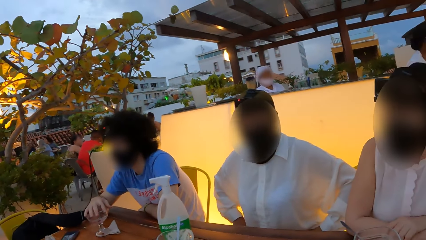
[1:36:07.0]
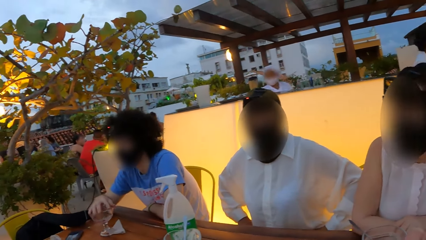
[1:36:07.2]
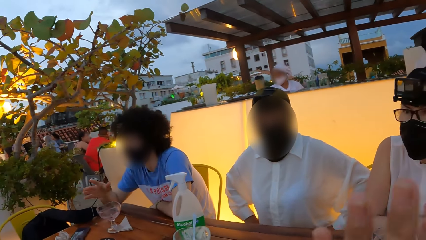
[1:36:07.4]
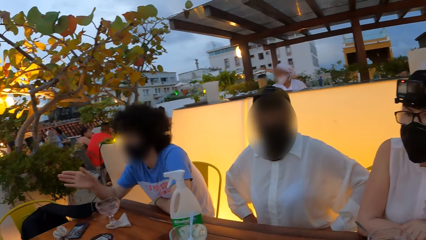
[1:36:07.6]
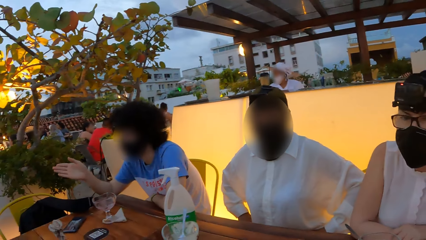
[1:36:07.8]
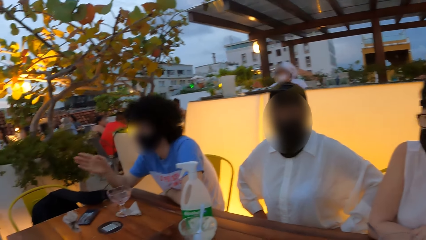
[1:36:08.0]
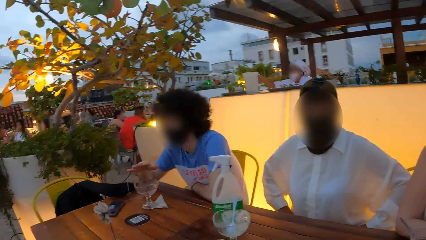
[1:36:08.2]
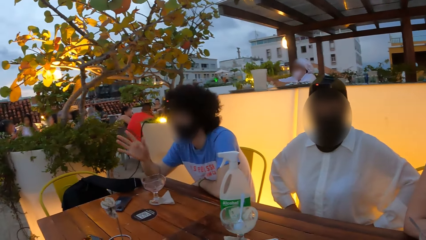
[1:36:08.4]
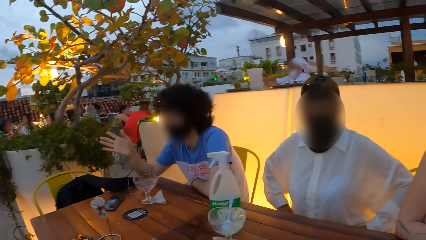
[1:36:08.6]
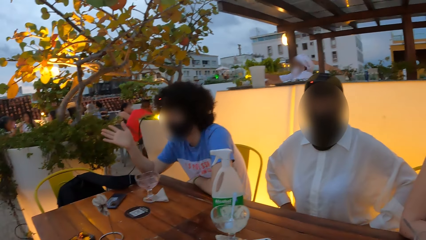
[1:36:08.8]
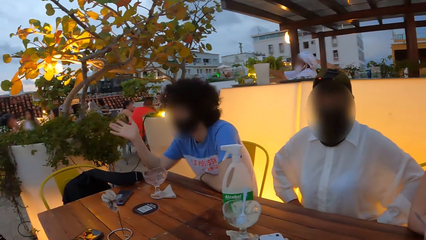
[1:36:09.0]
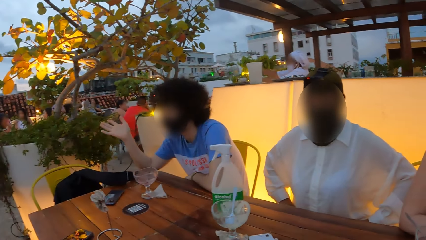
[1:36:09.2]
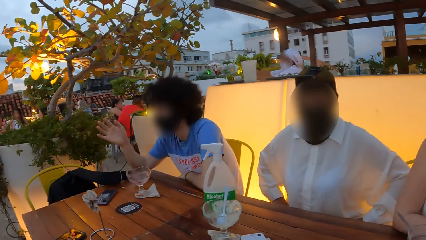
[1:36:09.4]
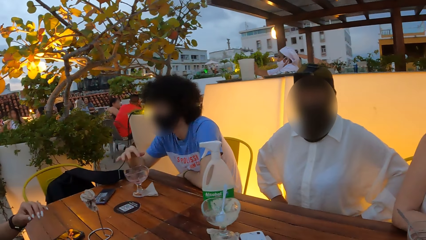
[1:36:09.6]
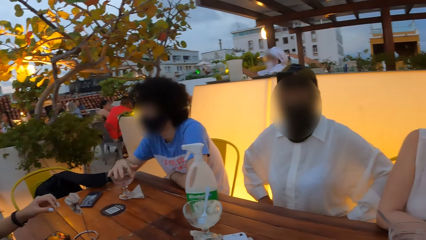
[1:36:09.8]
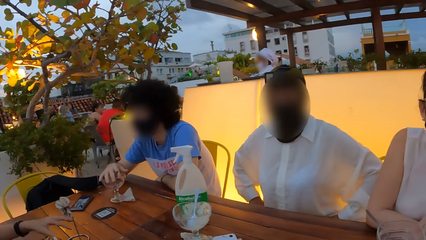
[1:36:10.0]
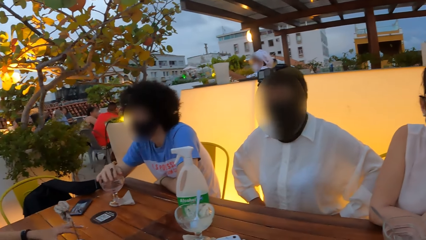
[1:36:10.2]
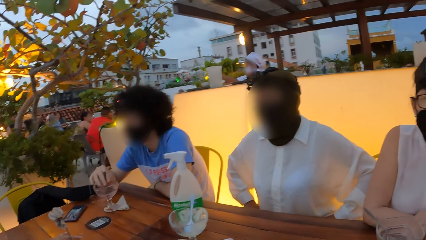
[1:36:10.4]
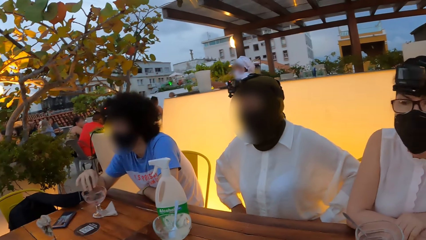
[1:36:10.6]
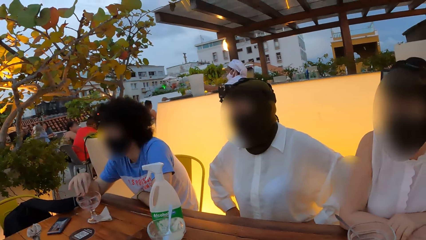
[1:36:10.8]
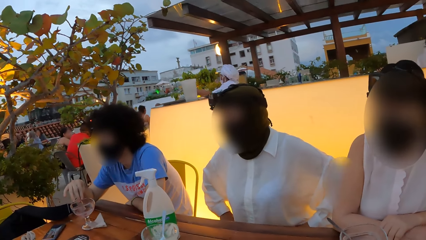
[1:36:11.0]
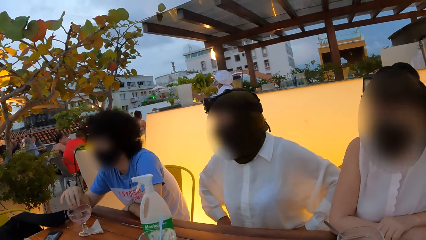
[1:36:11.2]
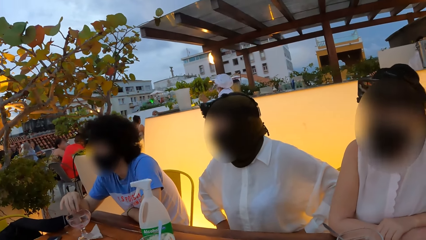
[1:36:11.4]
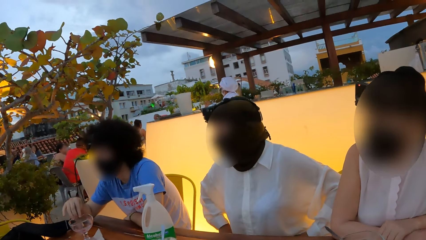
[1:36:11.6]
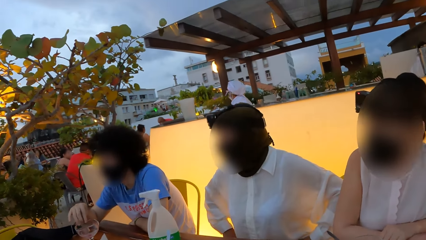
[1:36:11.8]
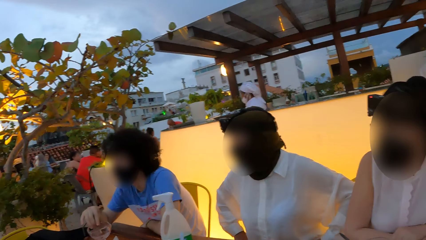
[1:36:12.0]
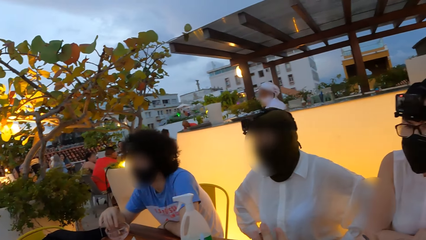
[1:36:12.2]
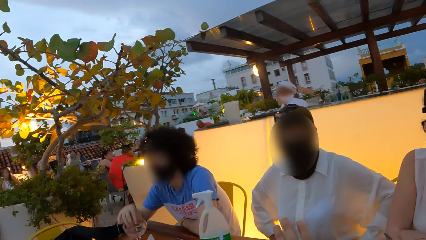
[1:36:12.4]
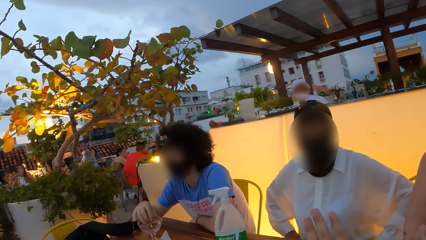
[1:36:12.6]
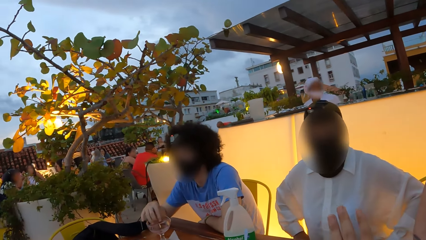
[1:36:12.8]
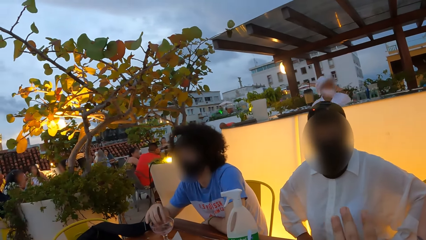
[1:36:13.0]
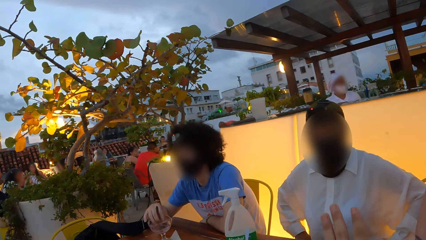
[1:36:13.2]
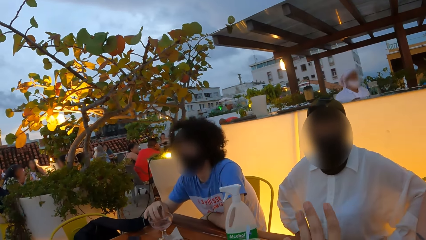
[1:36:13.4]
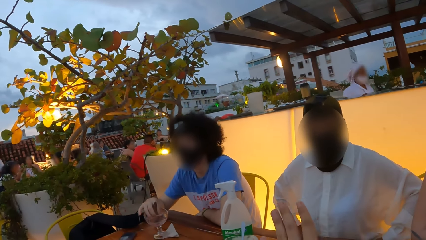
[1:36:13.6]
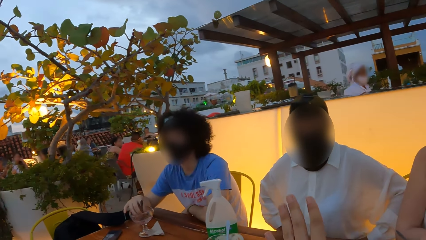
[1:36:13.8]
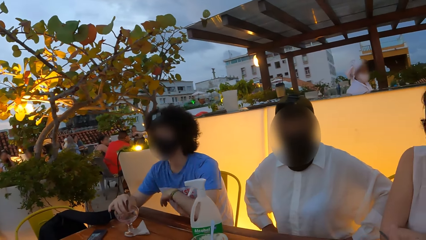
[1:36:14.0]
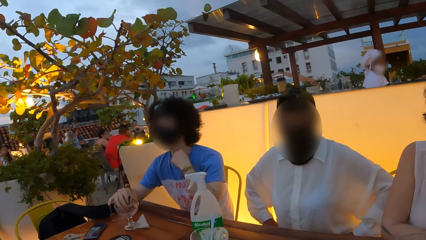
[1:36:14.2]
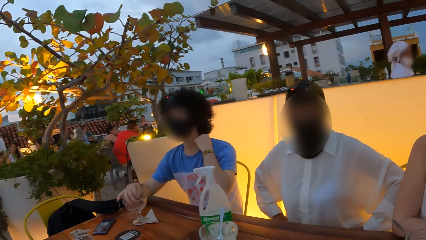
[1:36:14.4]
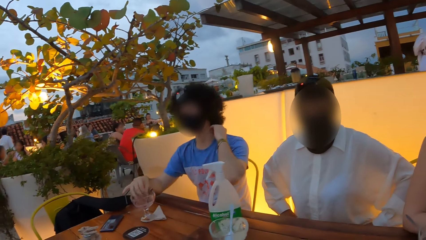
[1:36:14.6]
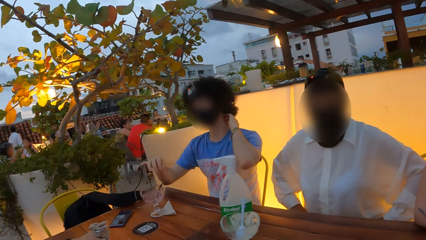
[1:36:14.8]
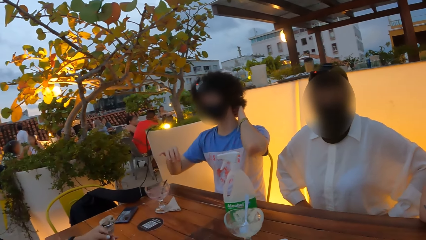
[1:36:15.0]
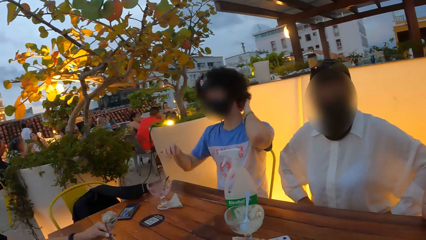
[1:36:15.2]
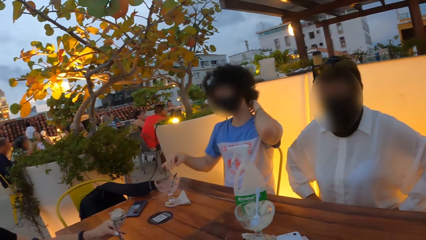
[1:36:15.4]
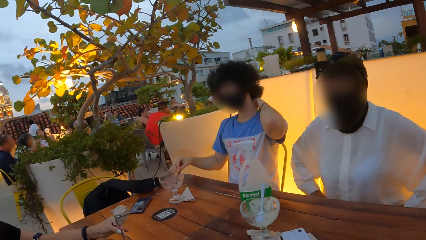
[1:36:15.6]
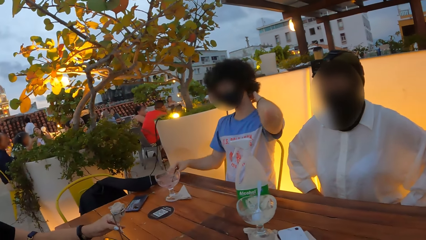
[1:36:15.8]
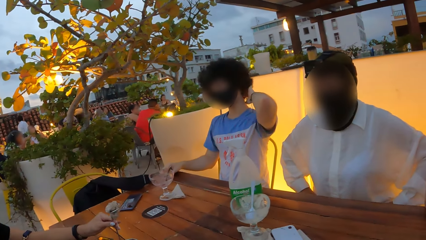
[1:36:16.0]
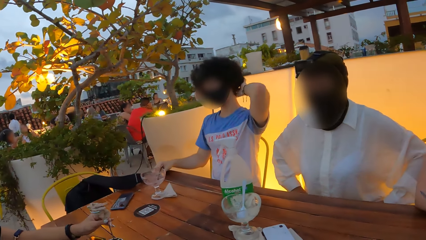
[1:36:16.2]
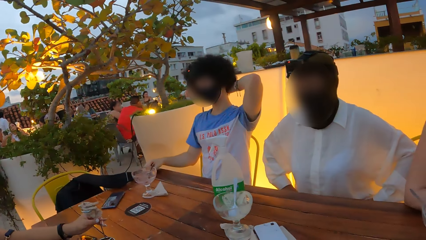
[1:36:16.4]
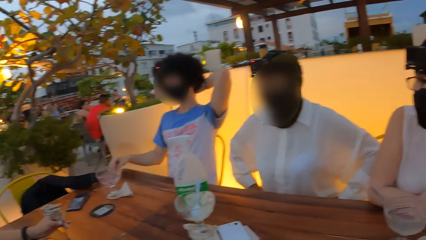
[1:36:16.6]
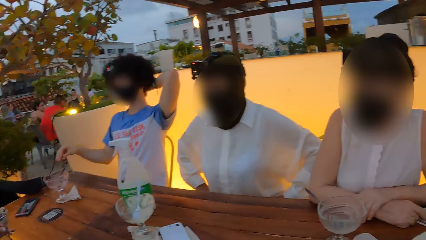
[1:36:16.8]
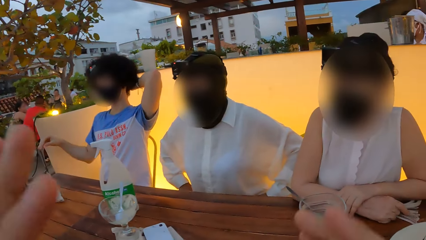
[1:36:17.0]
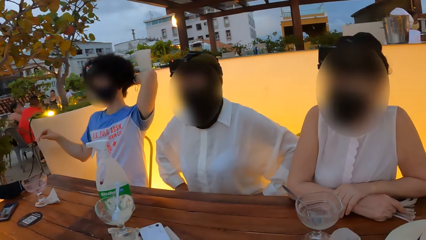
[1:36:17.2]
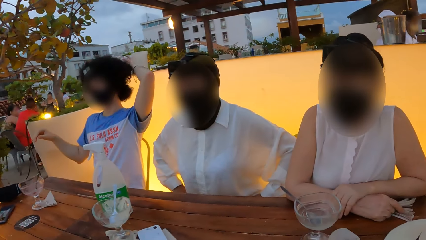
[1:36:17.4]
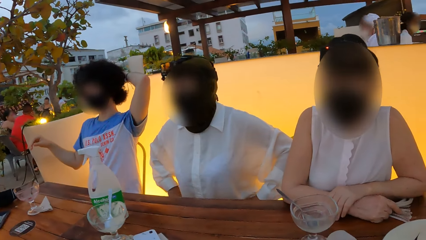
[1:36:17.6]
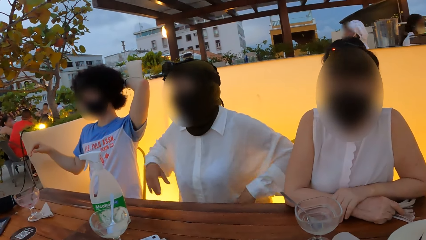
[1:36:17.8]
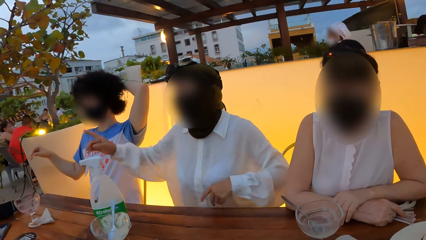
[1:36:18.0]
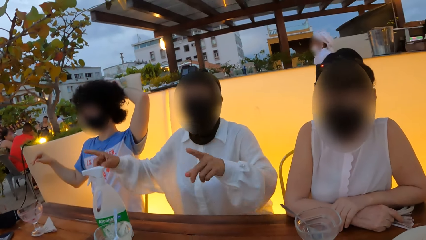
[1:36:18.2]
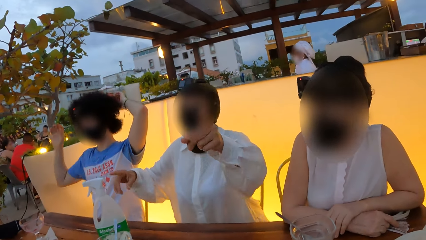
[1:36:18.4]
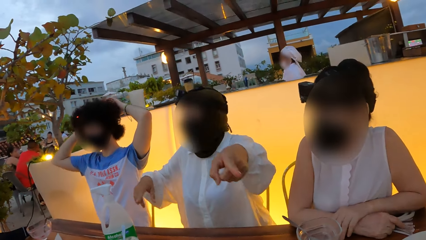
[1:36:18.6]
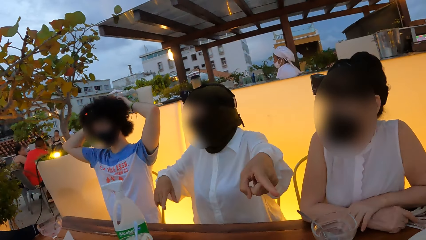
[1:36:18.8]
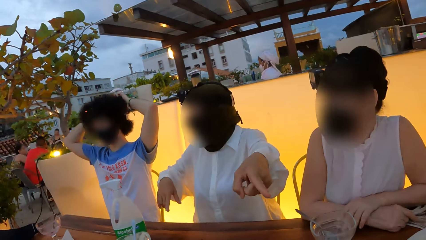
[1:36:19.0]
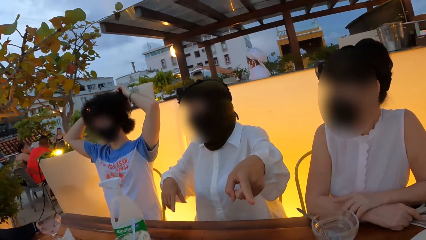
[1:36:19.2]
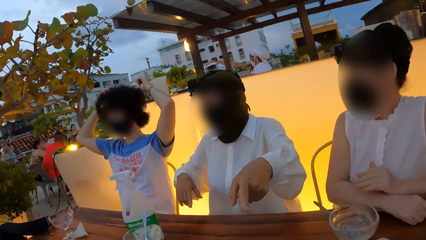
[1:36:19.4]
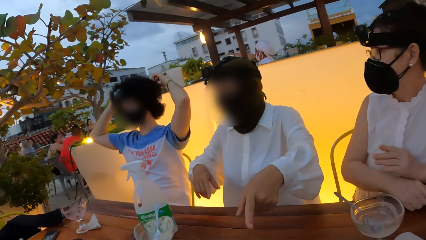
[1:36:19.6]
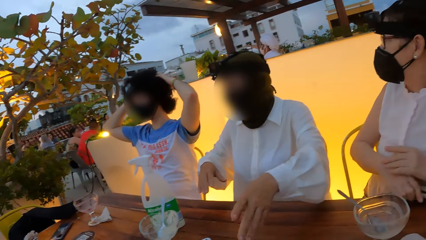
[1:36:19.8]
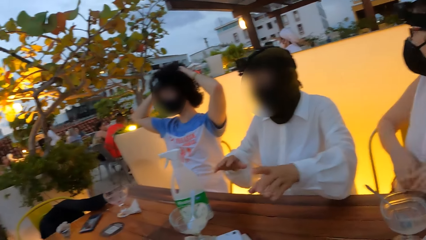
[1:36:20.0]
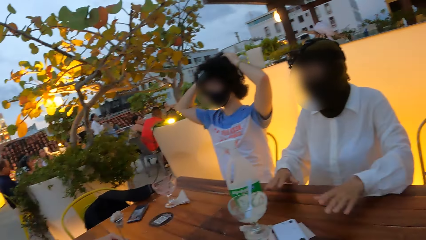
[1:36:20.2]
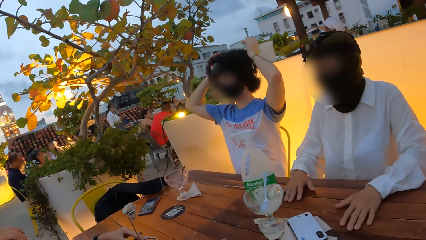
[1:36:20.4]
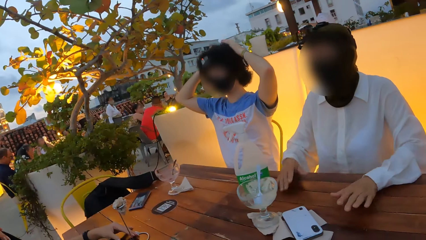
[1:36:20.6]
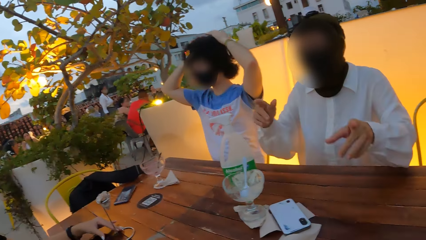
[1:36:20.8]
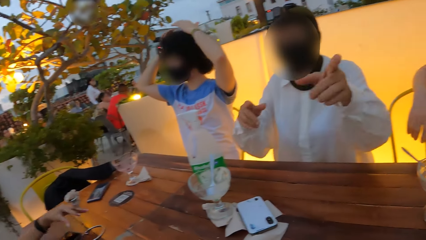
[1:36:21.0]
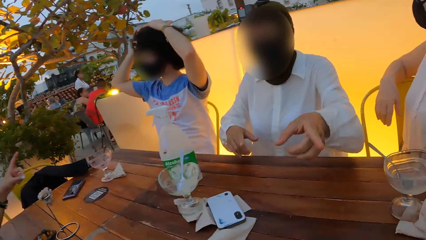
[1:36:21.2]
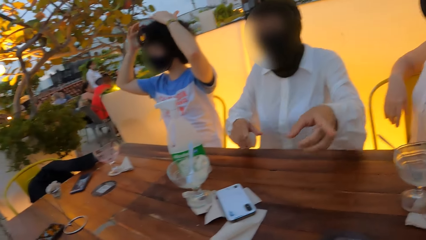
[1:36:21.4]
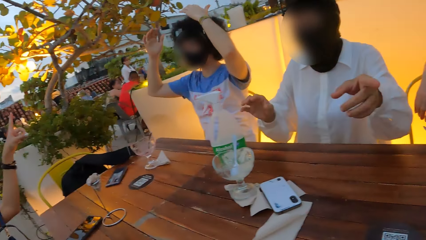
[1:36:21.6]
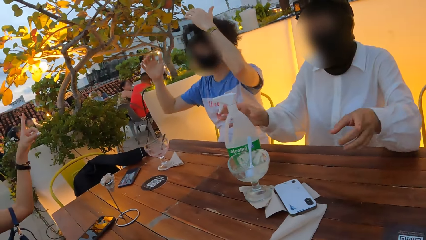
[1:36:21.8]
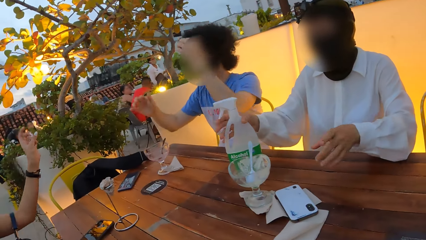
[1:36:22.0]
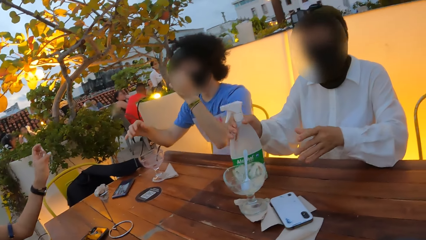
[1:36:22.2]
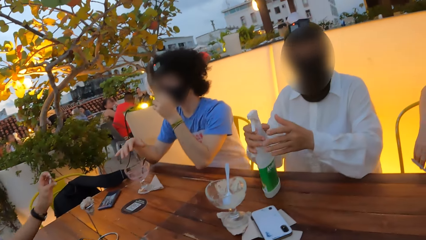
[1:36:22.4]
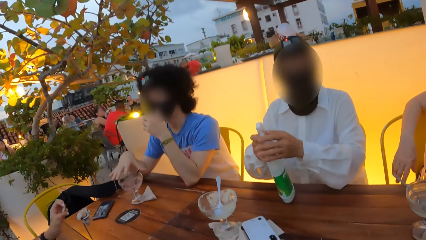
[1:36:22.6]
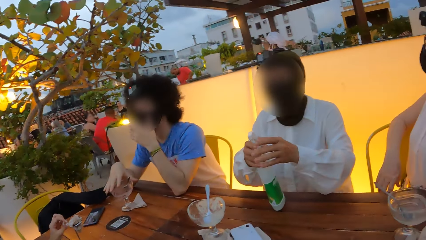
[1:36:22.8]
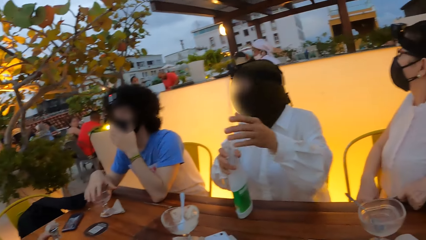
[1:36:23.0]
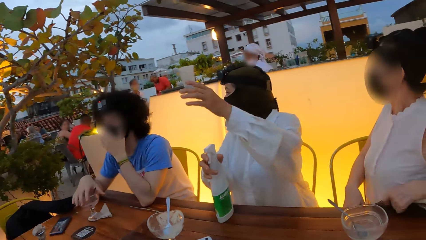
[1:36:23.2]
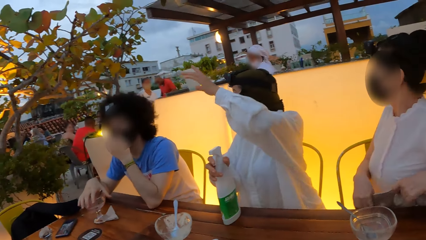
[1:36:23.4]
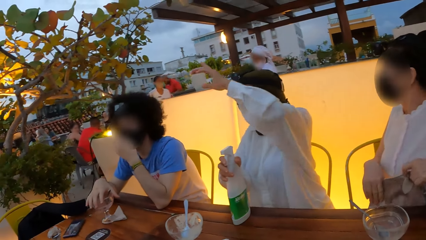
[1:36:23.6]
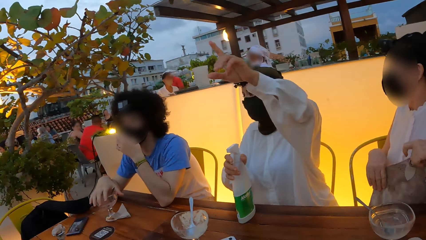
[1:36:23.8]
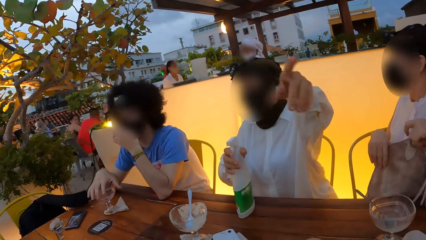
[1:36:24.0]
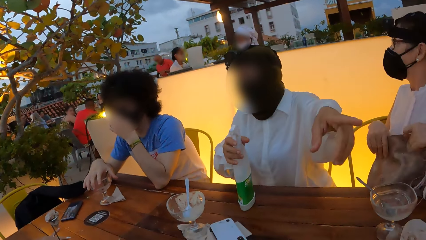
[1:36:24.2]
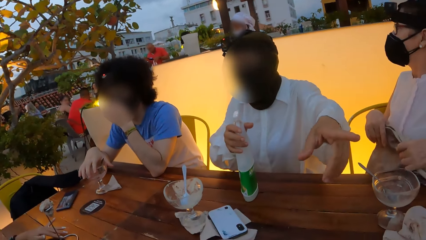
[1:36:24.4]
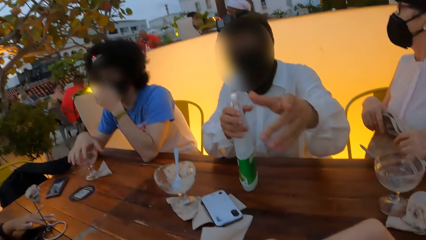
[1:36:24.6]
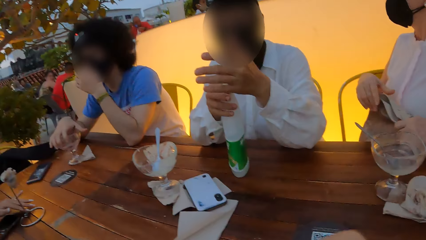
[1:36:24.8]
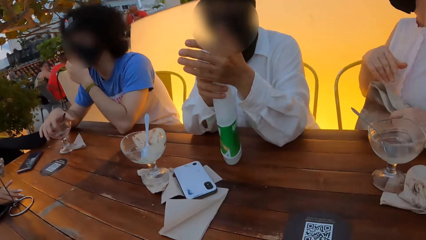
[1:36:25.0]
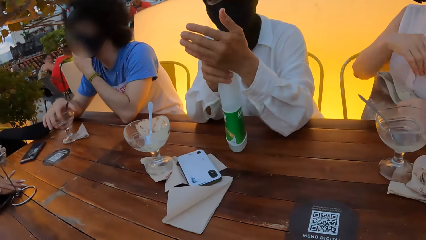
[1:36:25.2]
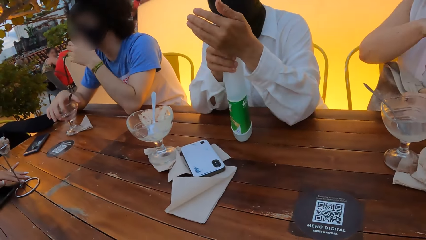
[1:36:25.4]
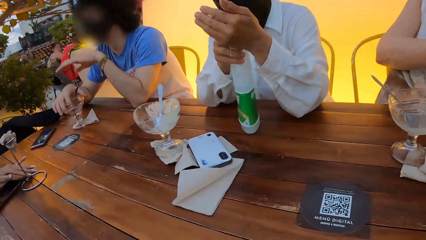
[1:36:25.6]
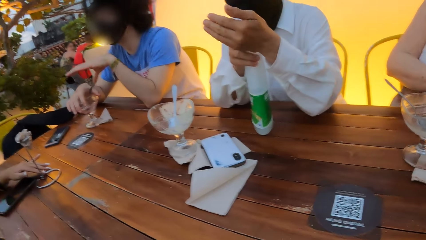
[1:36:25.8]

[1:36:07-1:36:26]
The camera wearer moves his hand. A person interacts with another person. The first person moves the straw in the glass. The camera wearer interacts with a third person. The first person scratches his hair and holds his hair with both hands. The third person interacts with the camera wearer. The third person holds a spray bottle and interacts with the camera wearer.
